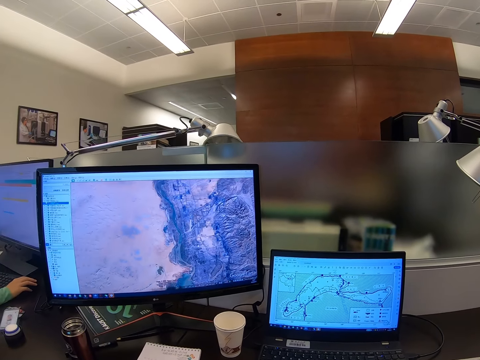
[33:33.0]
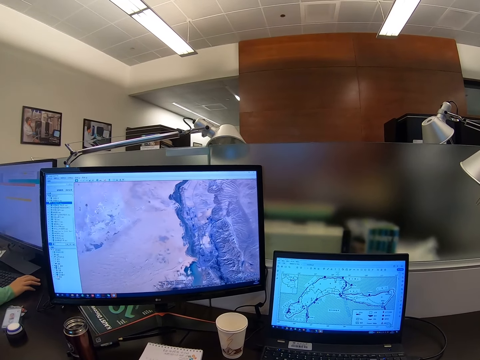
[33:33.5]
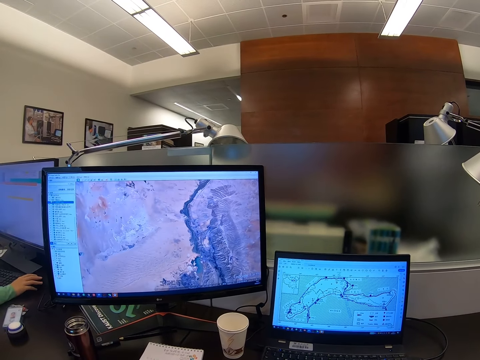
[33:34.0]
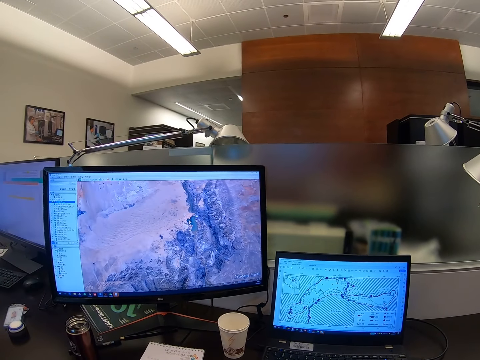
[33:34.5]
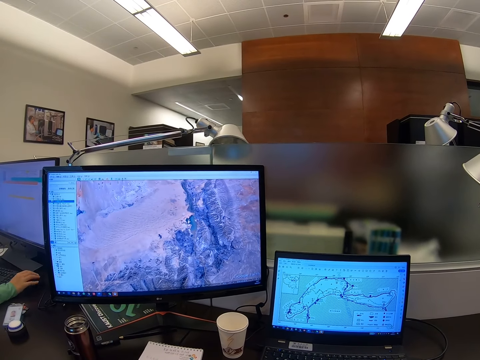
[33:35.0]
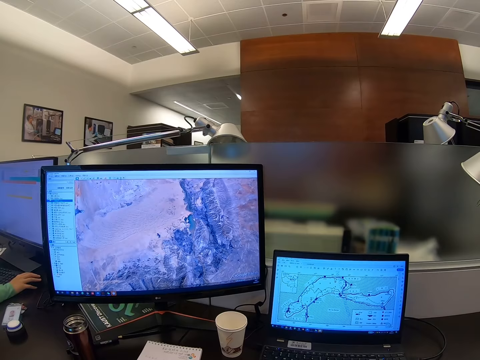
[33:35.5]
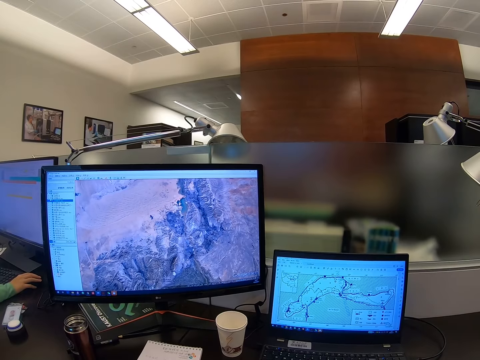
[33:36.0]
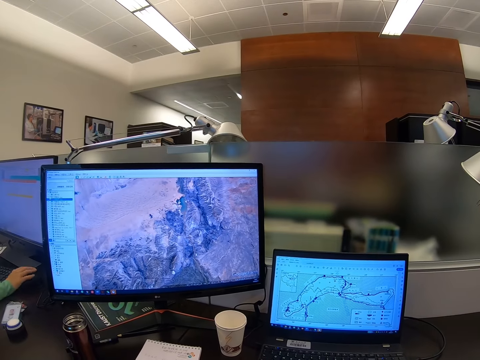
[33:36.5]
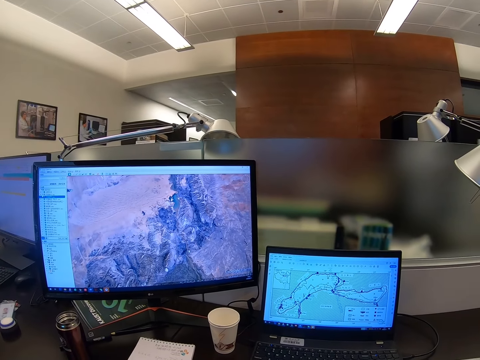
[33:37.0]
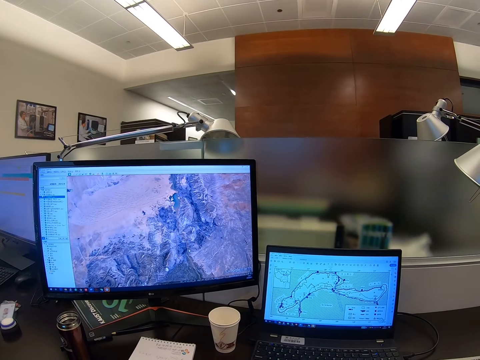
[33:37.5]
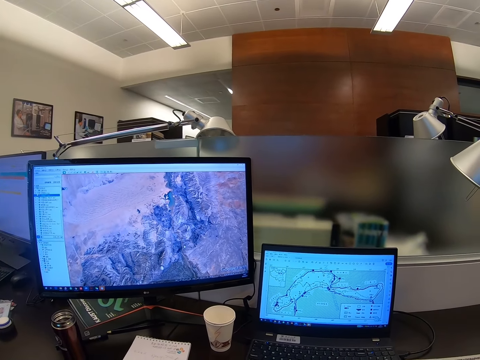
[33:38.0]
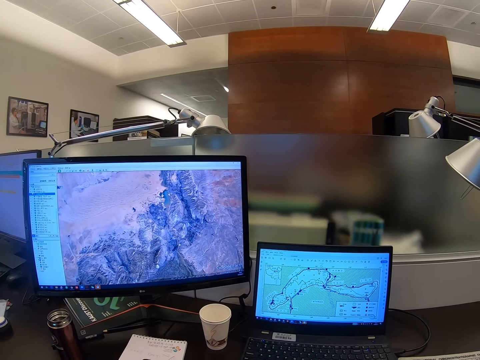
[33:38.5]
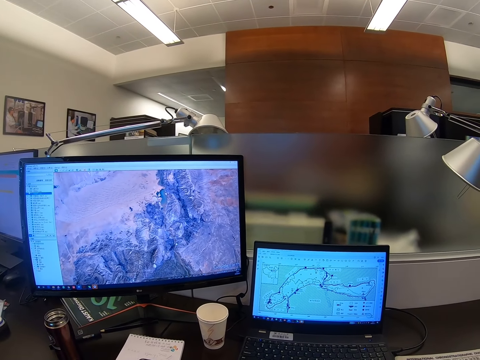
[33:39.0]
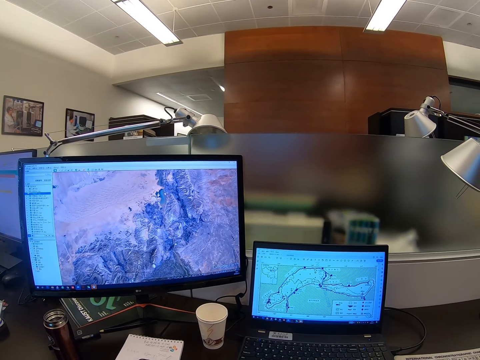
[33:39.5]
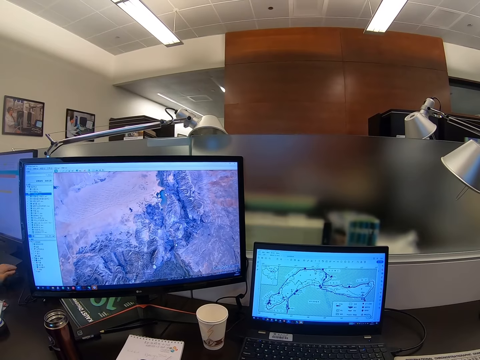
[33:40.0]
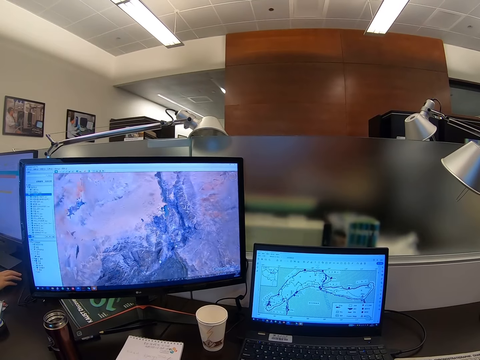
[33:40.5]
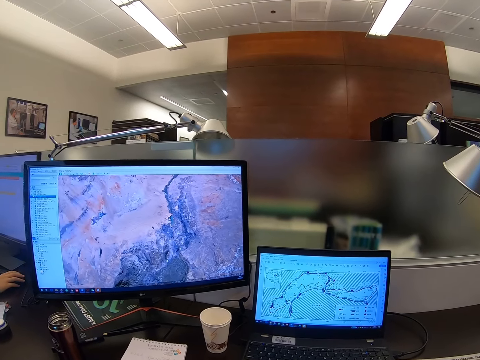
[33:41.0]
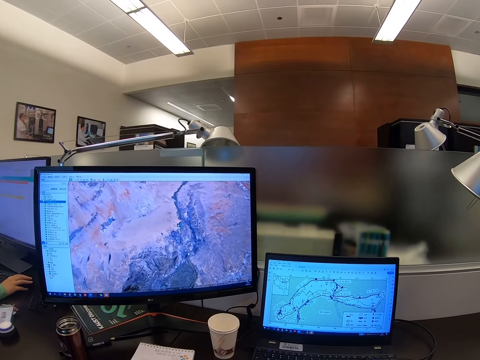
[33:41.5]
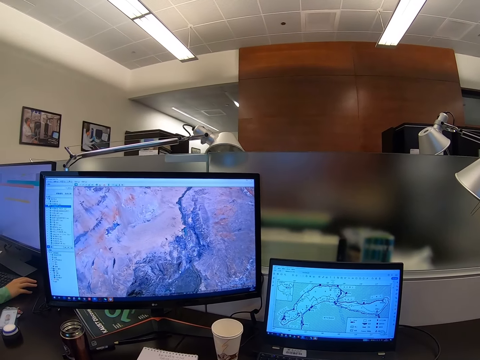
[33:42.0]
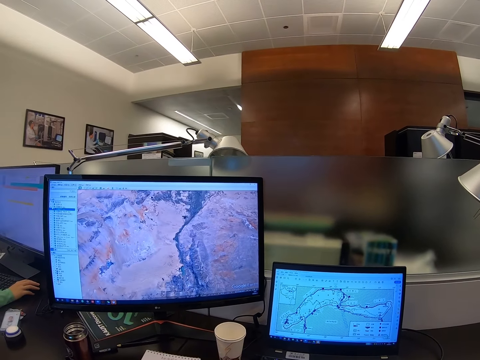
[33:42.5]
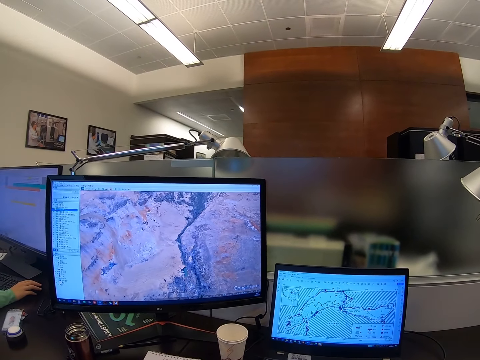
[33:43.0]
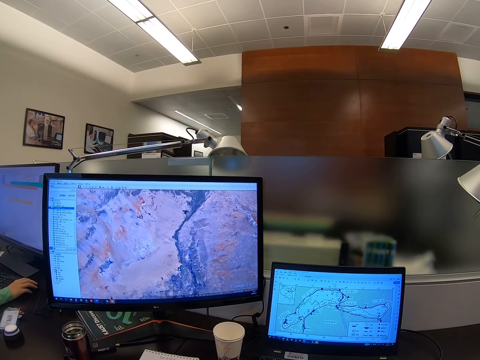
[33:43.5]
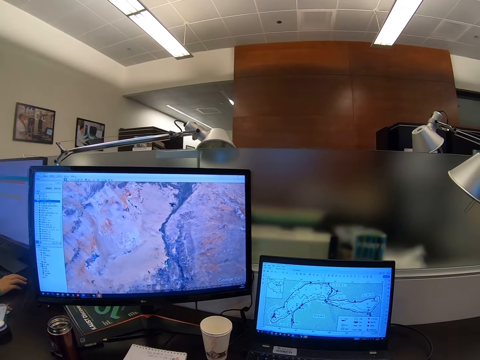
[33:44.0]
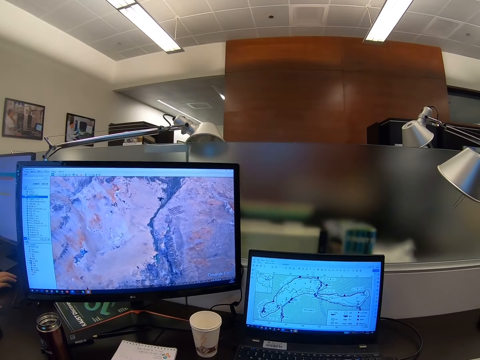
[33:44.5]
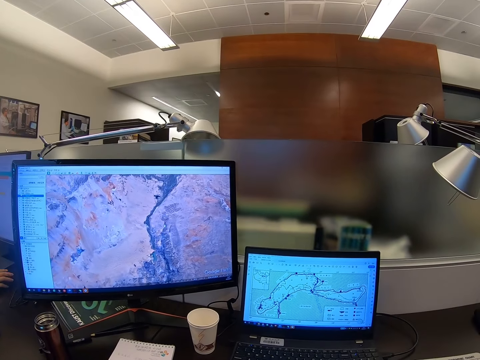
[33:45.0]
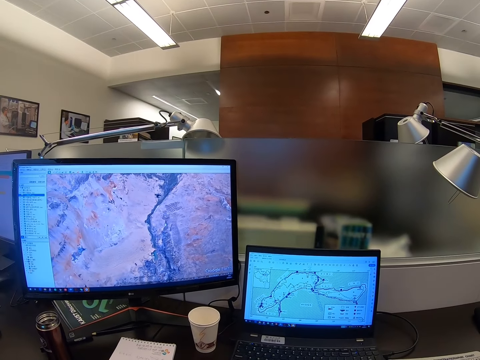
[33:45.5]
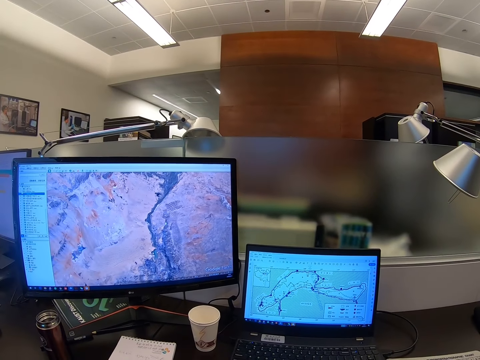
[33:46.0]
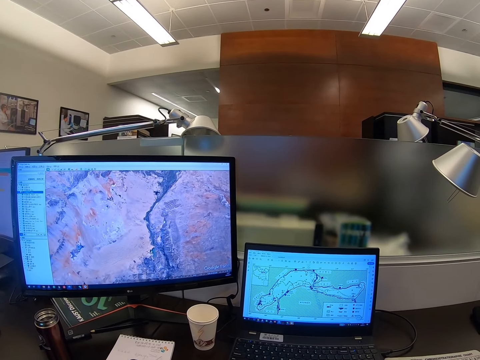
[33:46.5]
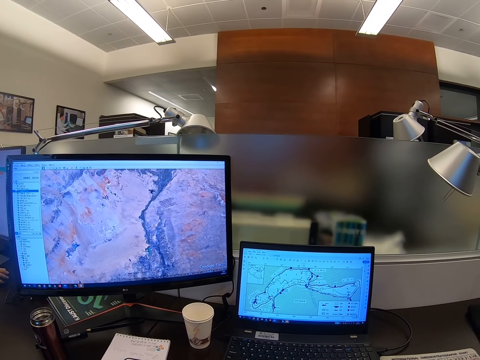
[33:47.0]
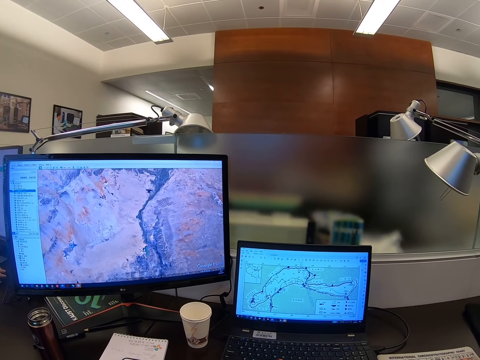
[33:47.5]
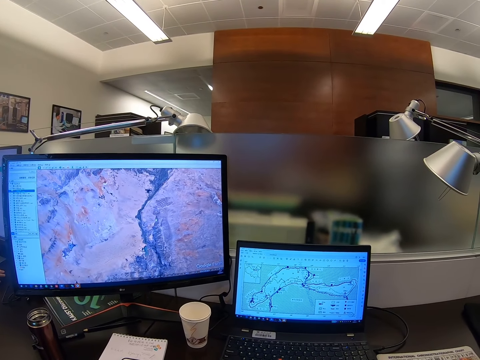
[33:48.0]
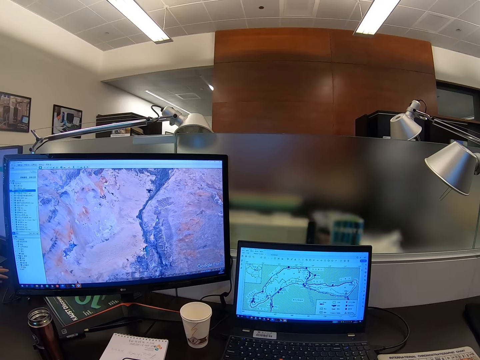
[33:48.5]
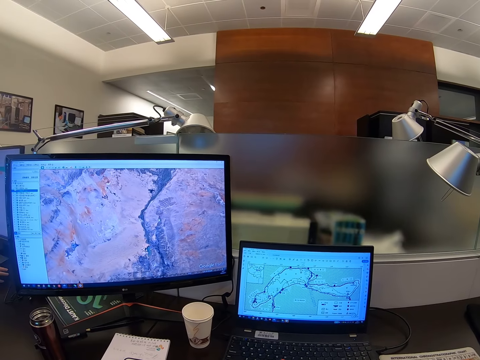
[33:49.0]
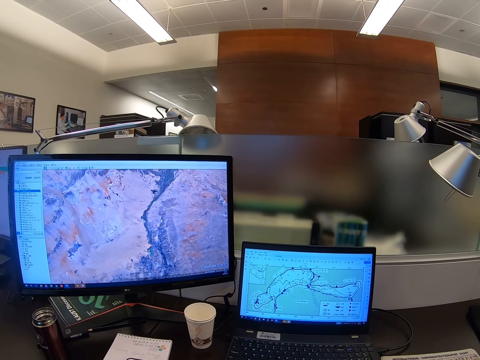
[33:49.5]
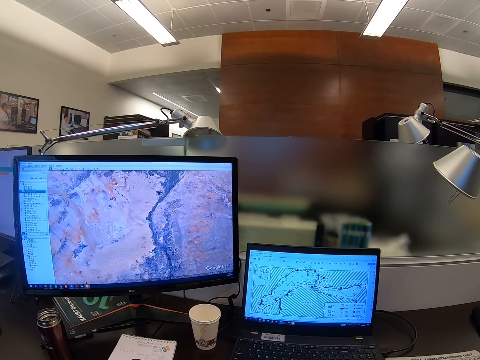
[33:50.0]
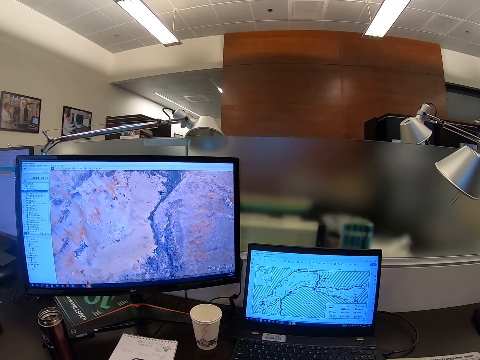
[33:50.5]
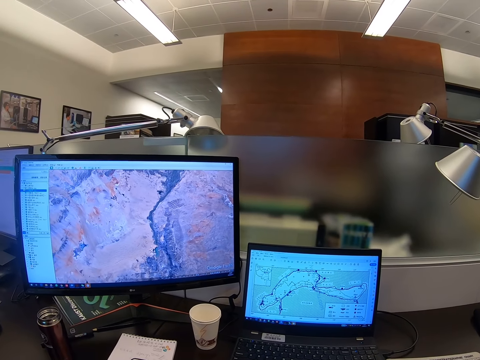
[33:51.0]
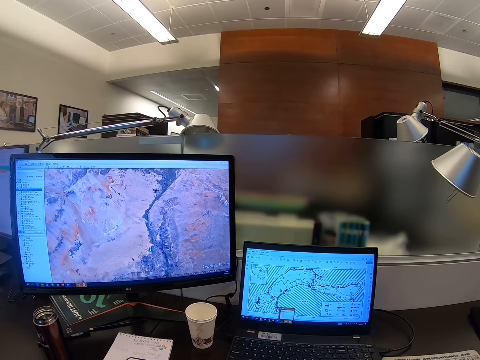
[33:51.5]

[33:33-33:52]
The camera wearer stares at the computer.

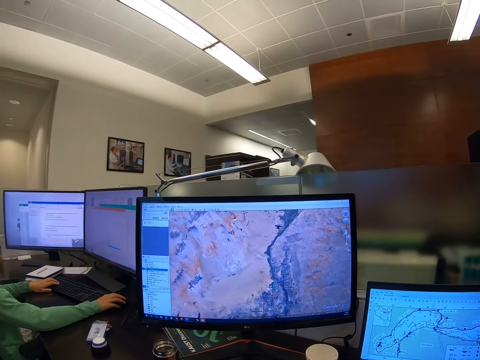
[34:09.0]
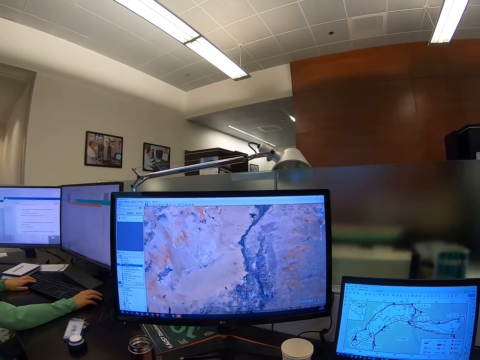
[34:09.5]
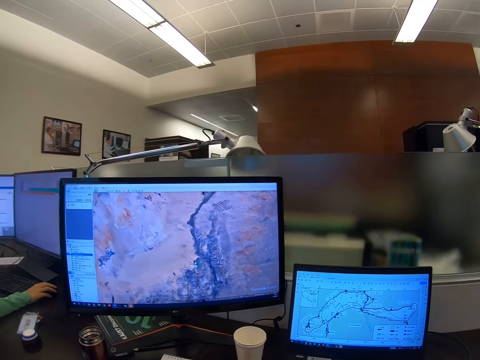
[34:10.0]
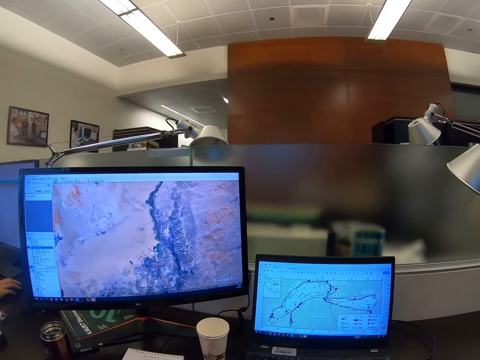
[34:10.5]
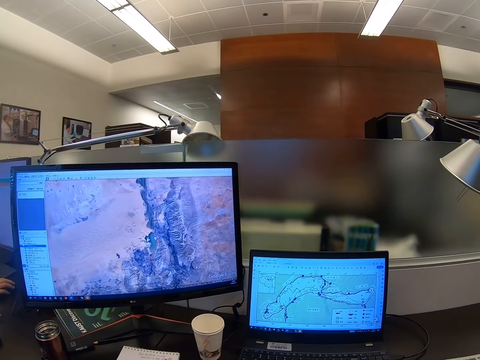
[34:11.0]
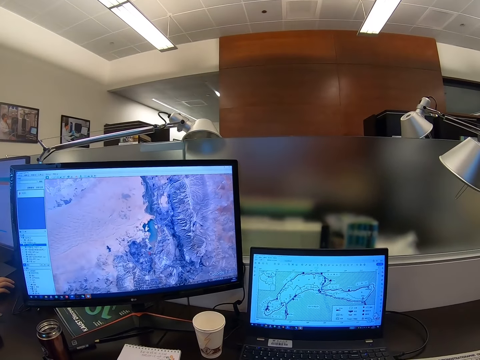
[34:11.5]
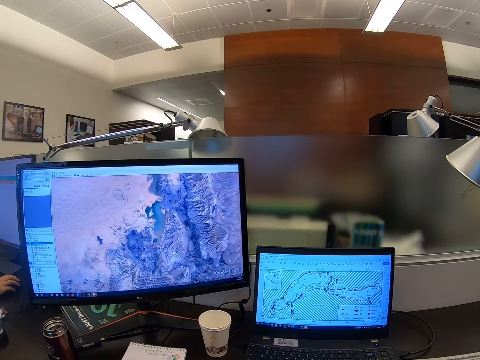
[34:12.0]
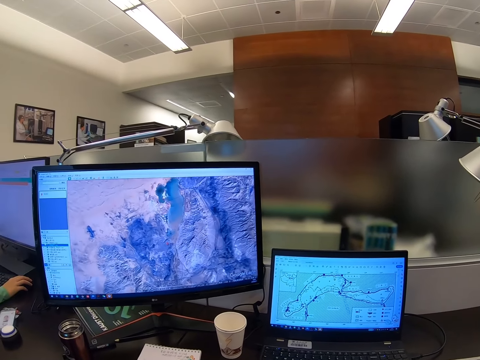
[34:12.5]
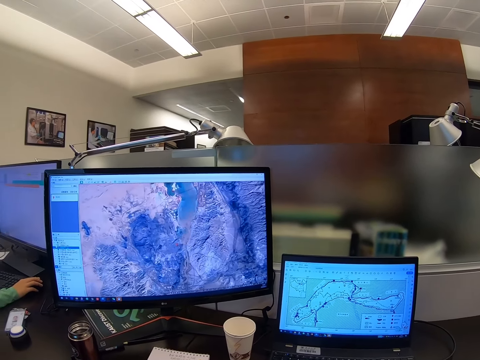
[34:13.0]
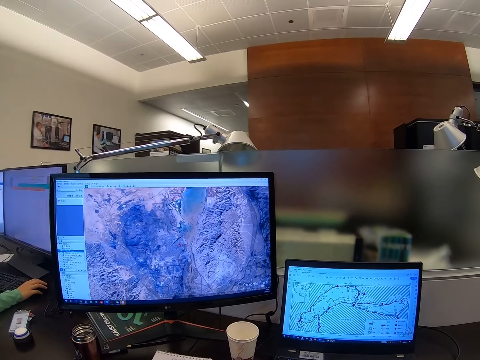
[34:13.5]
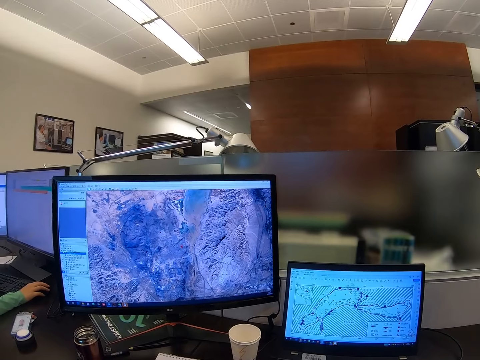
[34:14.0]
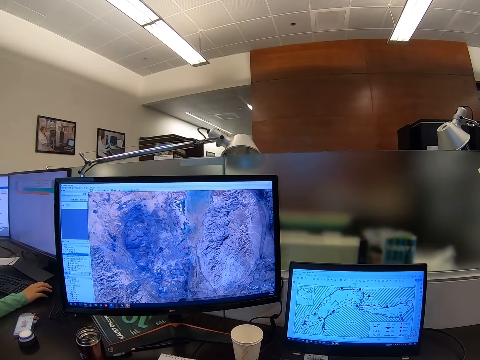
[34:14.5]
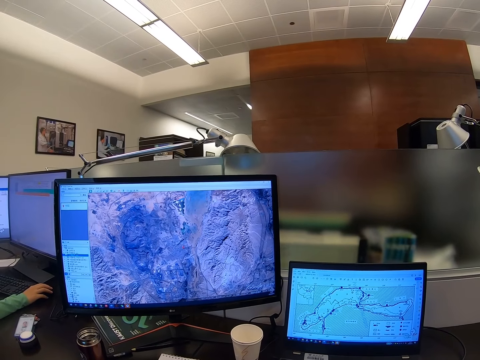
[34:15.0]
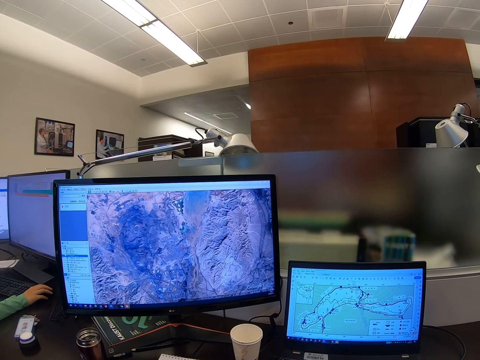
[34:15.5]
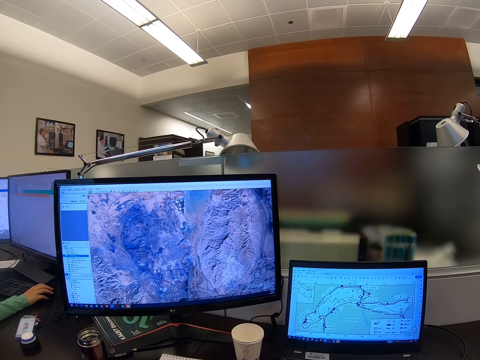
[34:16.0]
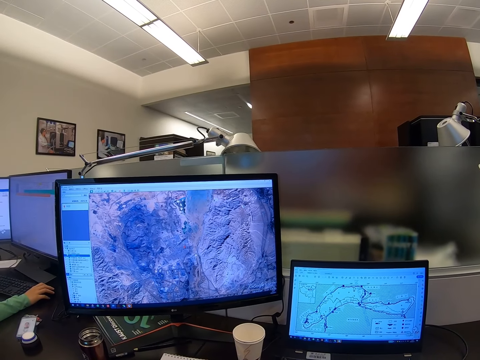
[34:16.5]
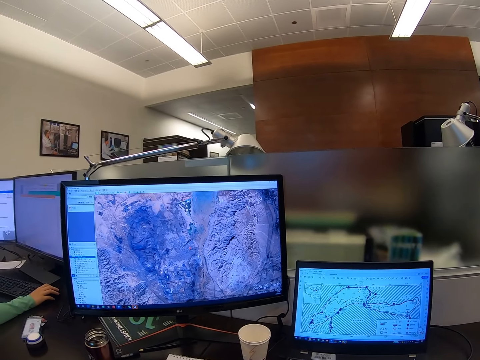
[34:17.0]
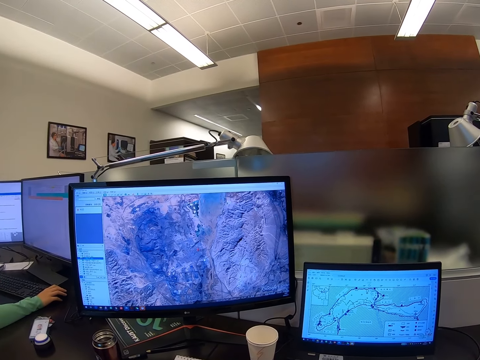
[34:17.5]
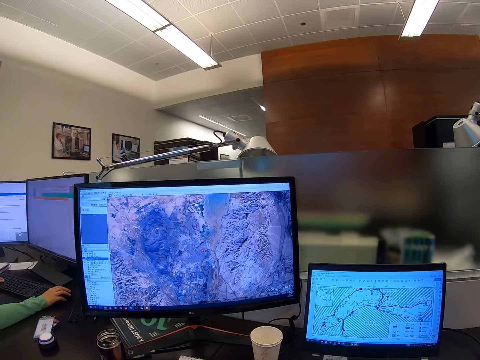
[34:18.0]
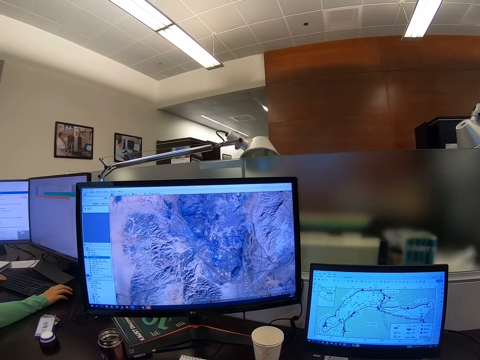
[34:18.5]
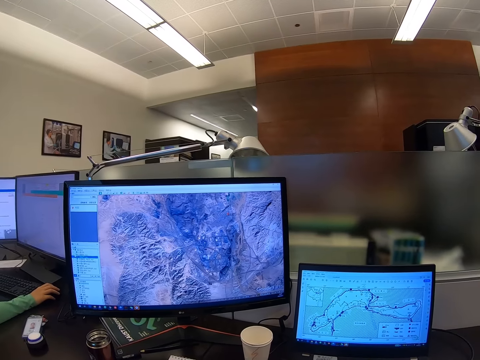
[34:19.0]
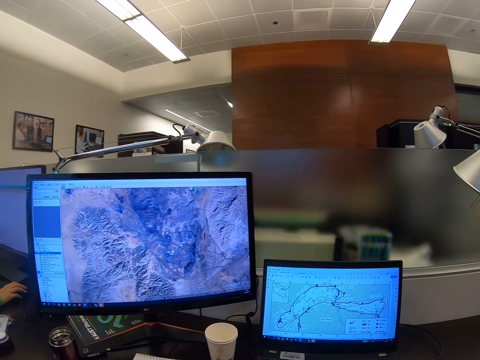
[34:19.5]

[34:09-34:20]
The camera wearer scrolls a computer. They stare at the computer.
